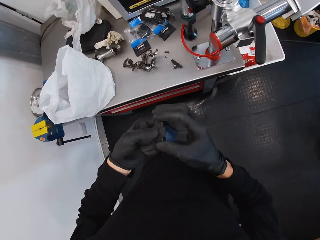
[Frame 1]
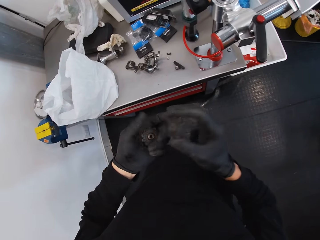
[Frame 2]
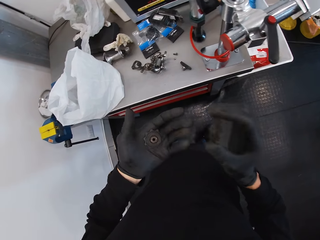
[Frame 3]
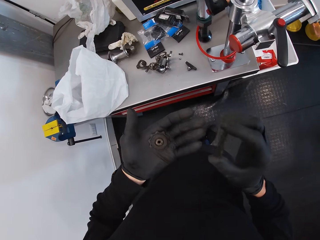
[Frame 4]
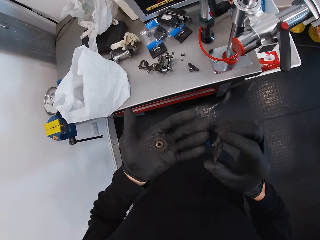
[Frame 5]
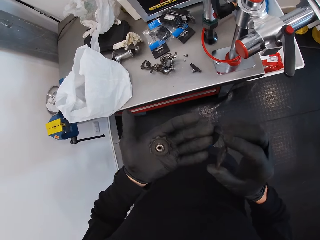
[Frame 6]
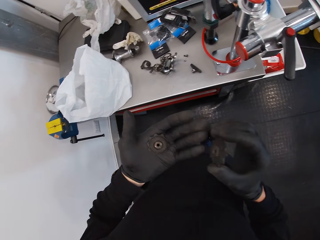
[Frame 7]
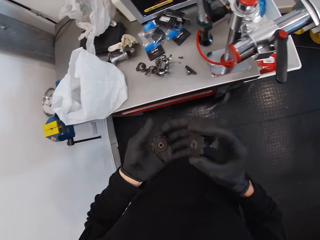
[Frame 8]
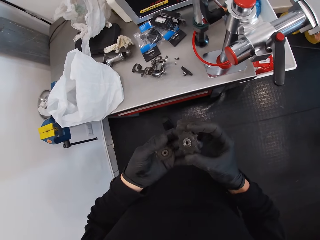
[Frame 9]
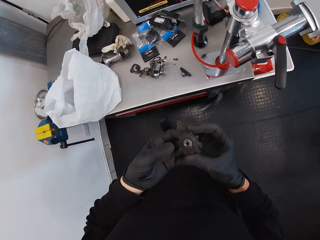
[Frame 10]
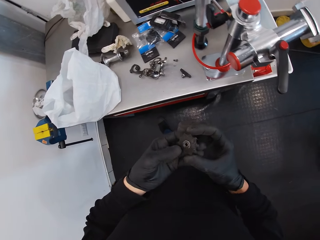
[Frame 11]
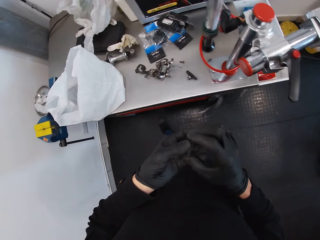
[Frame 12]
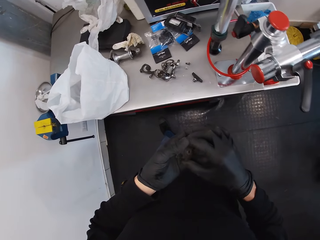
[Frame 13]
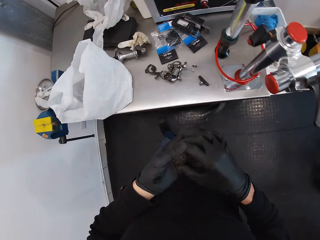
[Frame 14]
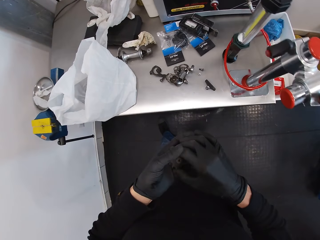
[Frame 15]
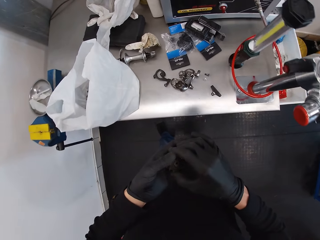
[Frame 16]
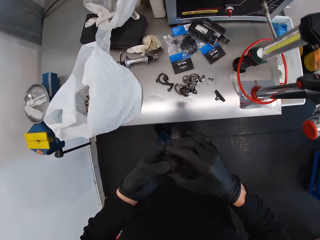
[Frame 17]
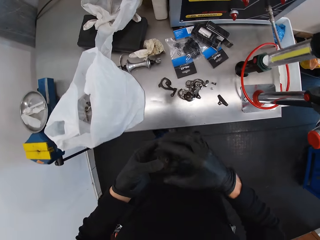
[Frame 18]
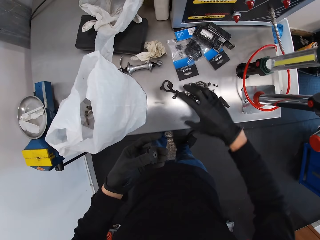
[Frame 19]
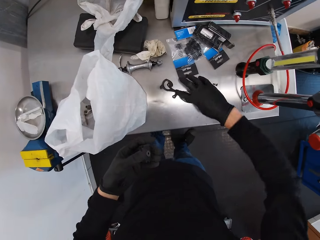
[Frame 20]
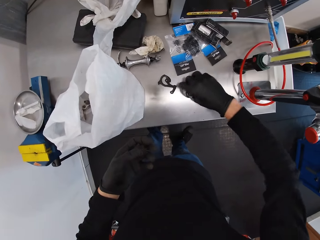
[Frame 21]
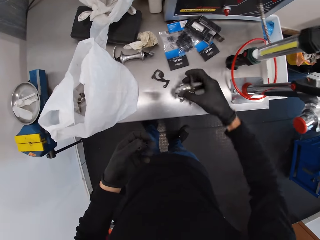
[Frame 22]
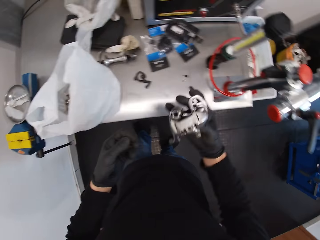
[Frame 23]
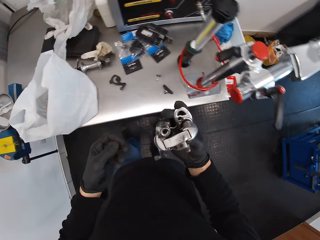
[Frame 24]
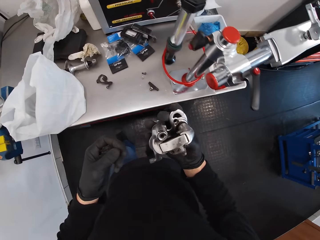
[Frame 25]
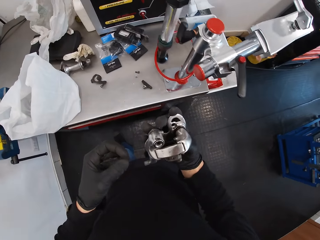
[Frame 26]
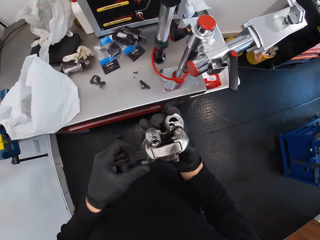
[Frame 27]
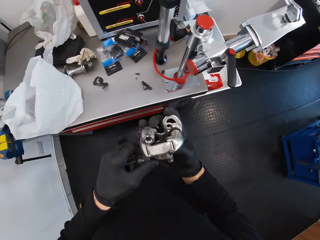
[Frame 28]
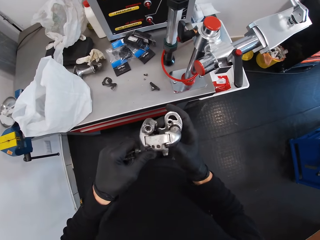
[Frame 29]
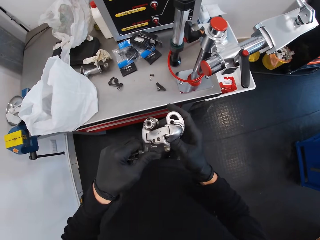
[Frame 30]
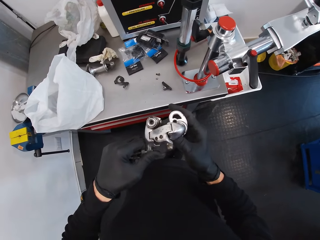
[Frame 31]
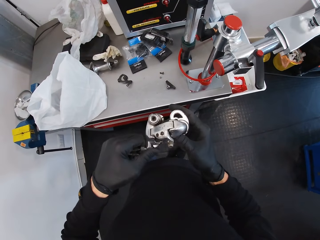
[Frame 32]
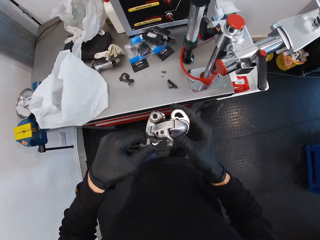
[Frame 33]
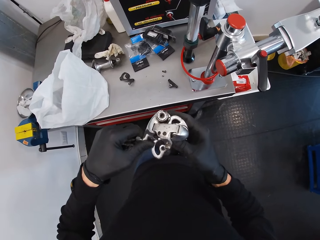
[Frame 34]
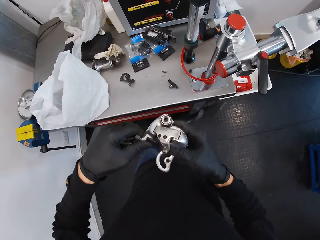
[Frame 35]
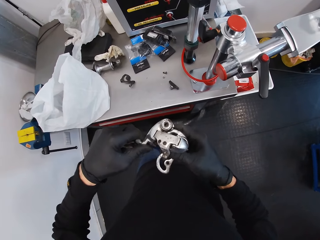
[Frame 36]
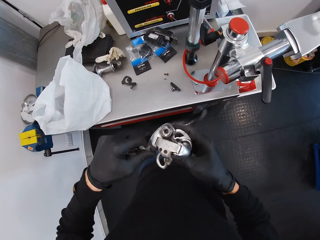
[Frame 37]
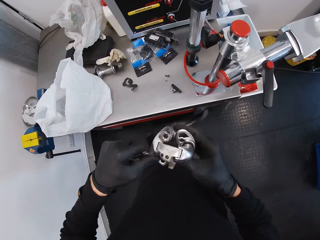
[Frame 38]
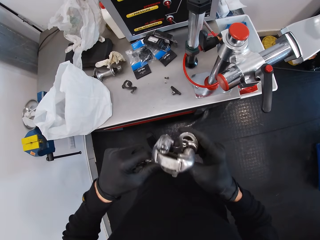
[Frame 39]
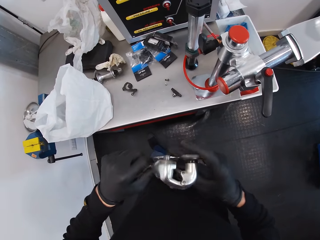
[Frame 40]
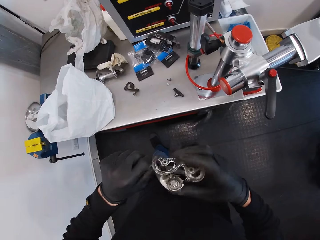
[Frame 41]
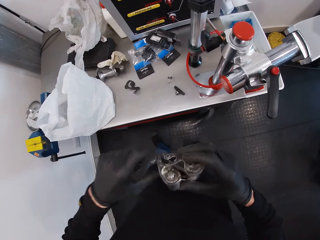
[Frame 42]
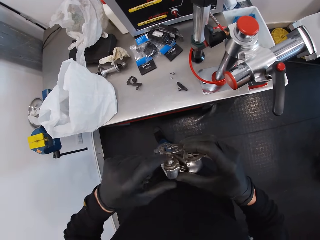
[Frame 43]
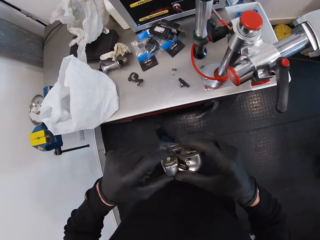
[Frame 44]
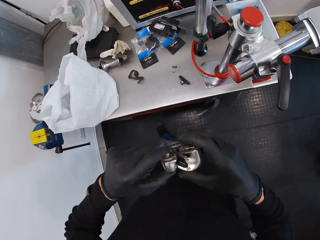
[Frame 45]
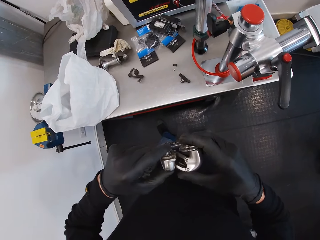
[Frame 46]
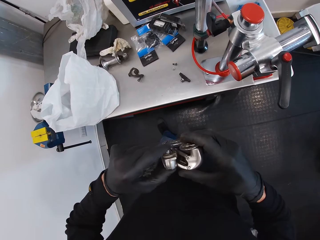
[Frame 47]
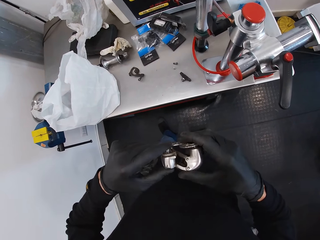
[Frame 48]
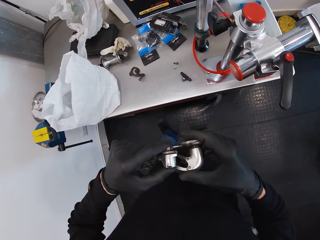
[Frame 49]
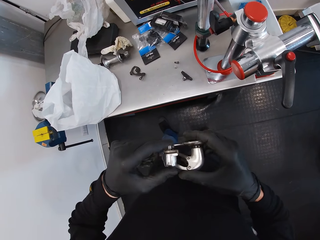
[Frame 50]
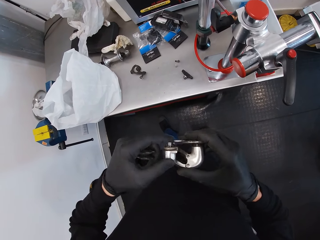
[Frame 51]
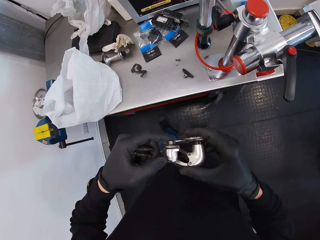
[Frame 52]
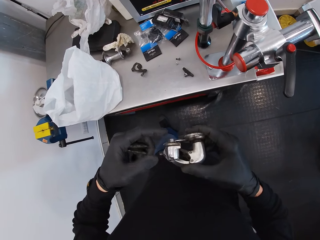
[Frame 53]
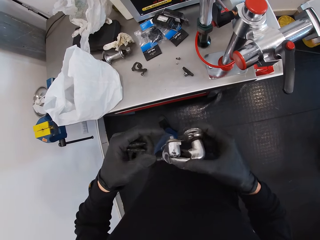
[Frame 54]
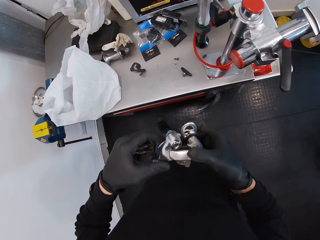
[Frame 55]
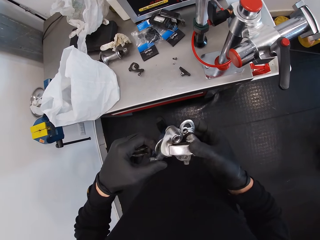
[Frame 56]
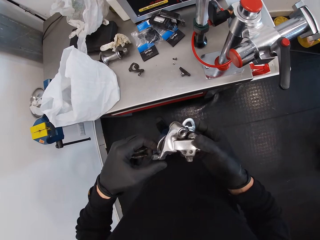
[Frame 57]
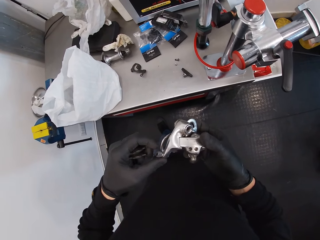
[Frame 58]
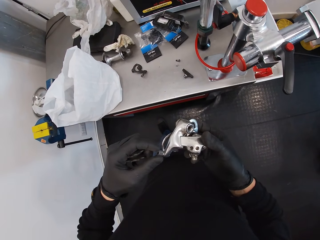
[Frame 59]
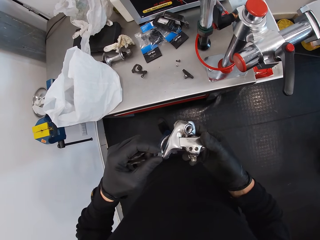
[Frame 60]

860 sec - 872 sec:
The camera wearer cleans the disc. They touch on the sprocket. They look at the disc. They pick up the rear derailleur. They look at the rear derailleur.

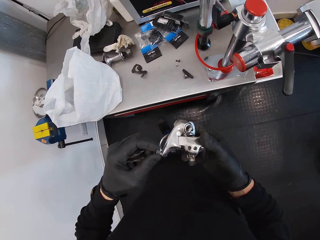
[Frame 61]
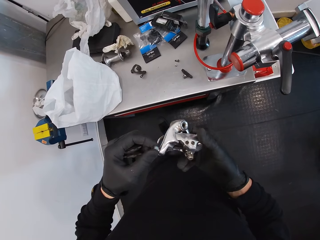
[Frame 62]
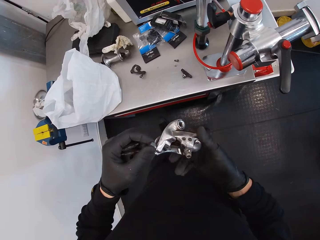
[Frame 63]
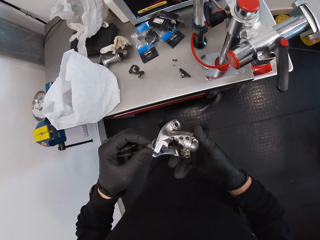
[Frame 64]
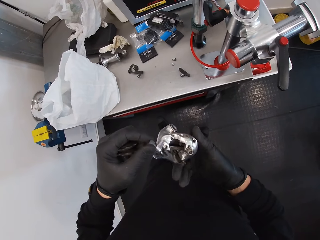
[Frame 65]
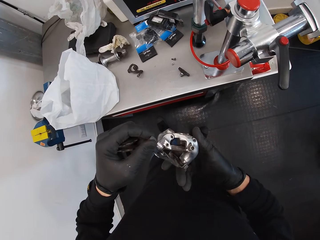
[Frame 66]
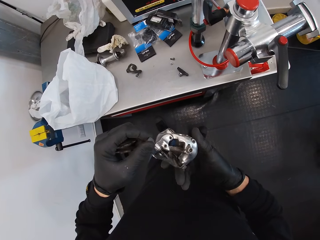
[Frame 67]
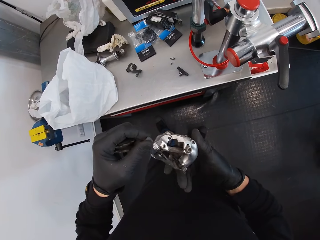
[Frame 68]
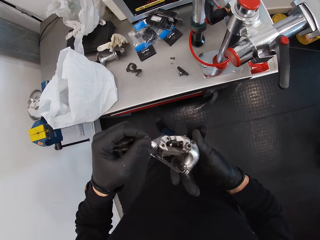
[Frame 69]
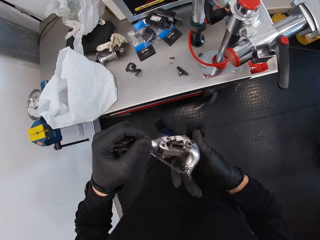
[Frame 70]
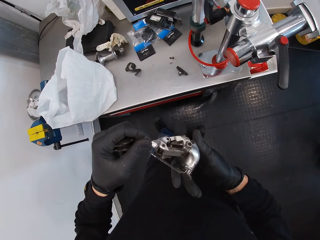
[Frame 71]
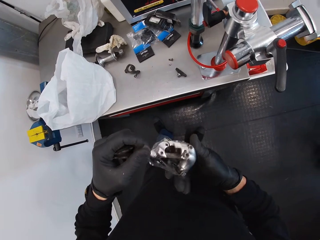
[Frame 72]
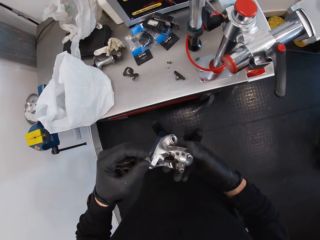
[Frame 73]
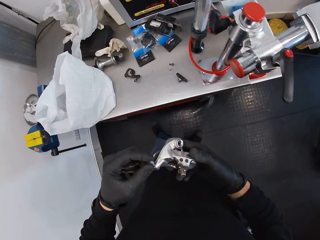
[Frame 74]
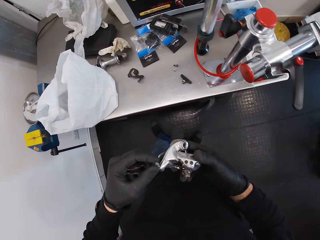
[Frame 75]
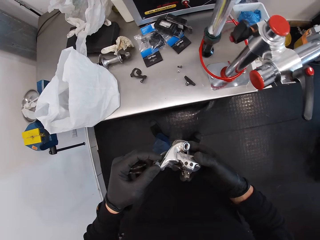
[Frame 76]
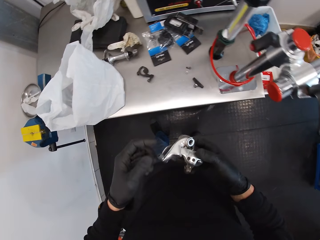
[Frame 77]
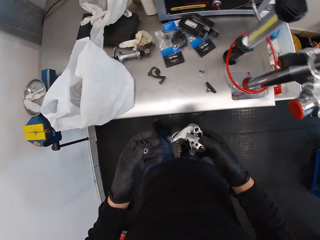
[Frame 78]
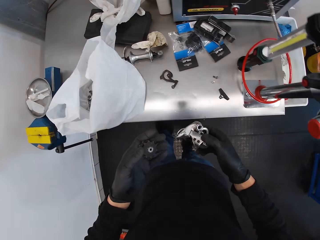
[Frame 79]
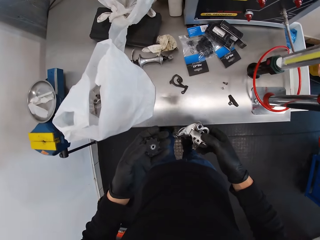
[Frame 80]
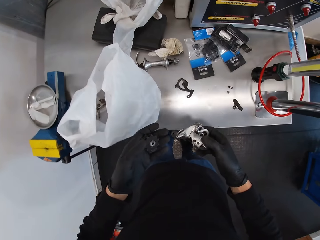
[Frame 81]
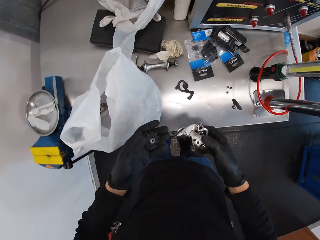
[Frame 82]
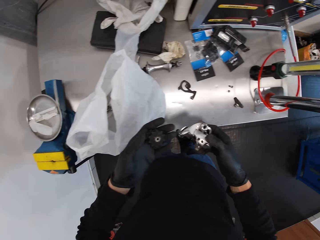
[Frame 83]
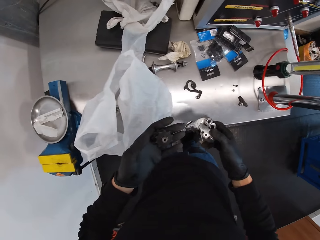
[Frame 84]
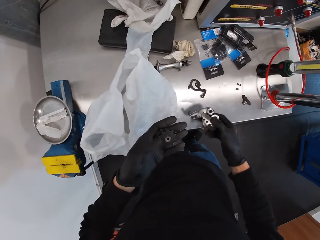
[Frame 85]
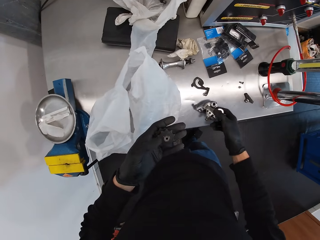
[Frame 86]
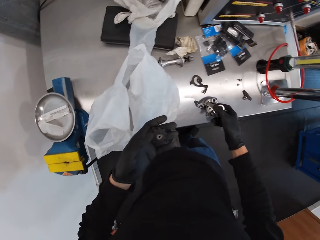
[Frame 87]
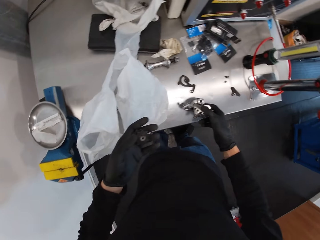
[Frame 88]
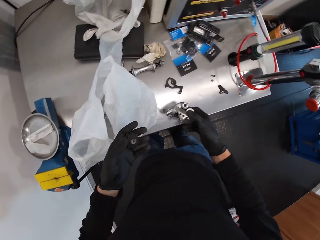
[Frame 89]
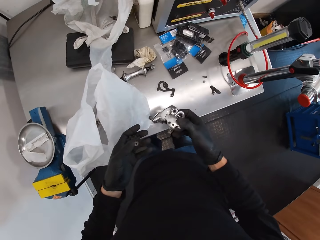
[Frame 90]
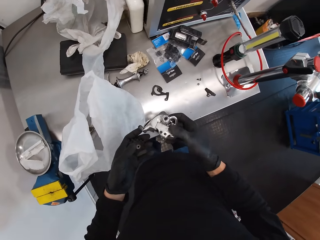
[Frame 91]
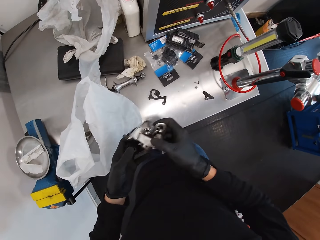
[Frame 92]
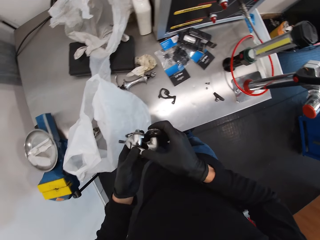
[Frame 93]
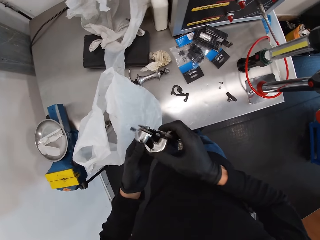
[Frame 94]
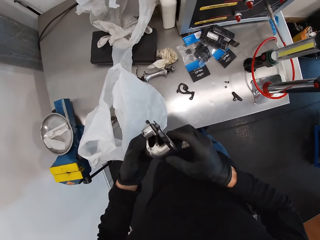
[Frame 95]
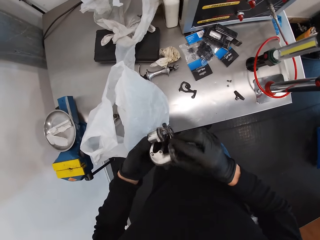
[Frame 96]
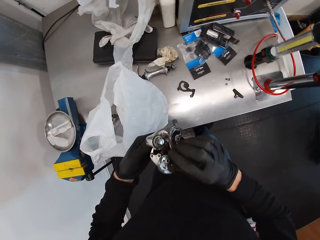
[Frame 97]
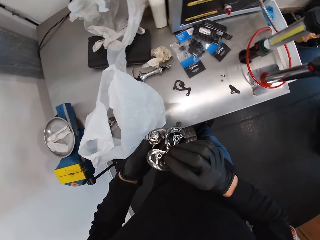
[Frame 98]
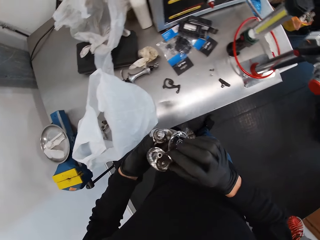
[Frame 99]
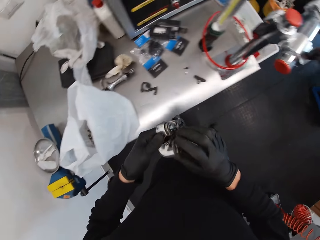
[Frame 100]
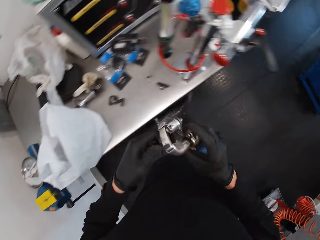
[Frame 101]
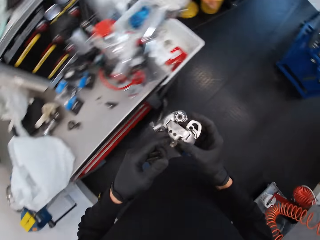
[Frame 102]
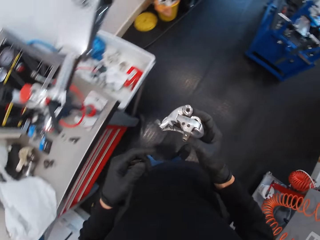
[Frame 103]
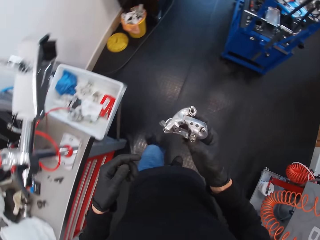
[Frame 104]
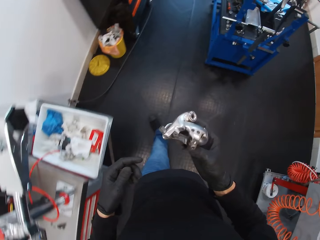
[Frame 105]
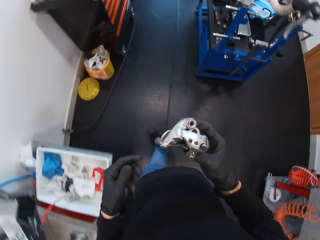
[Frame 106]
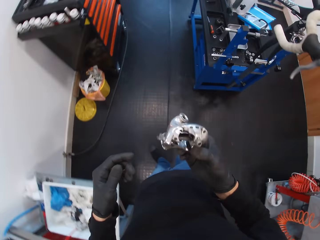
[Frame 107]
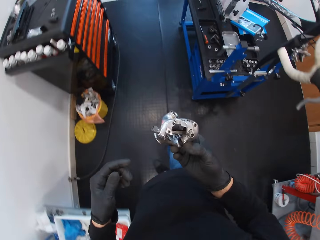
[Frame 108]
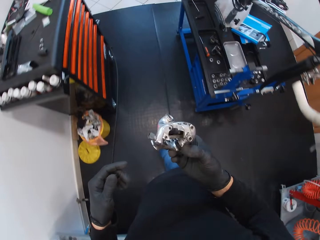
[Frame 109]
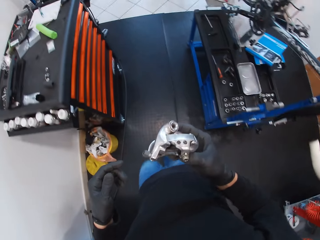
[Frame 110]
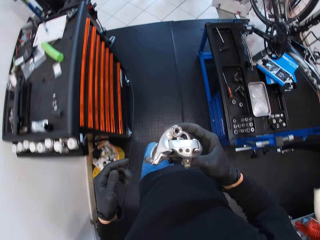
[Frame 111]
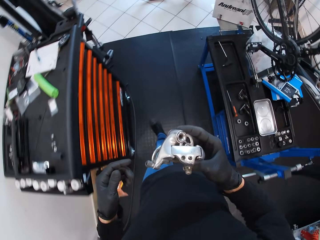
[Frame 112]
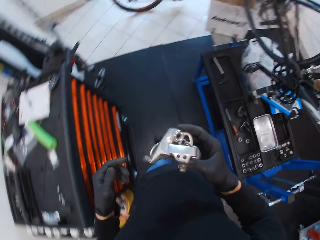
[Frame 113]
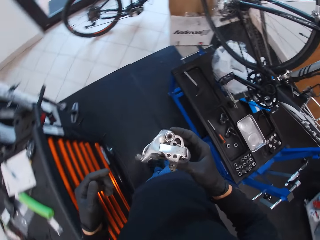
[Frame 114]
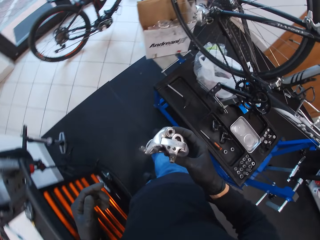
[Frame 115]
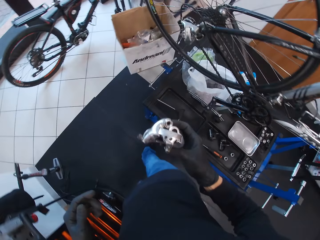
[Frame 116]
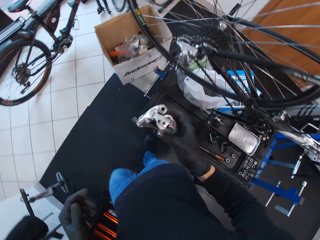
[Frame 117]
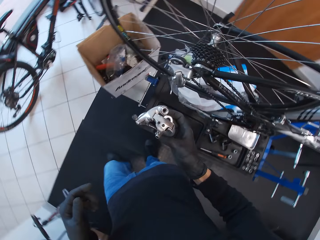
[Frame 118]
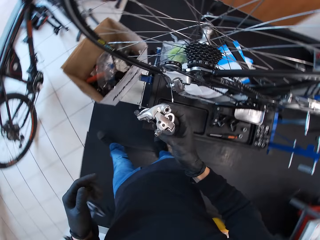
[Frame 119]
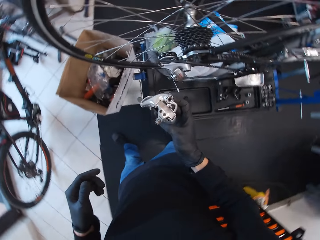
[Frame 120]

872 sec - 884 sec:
The camera wearer looks at the derailleur hanger. They walk towards the drawer.
